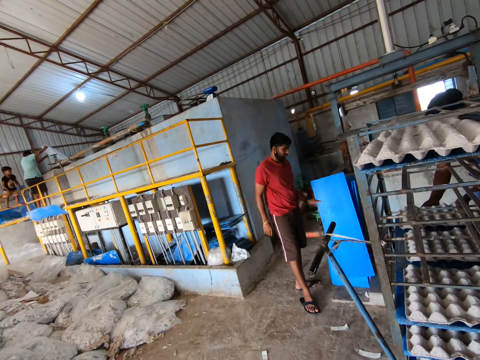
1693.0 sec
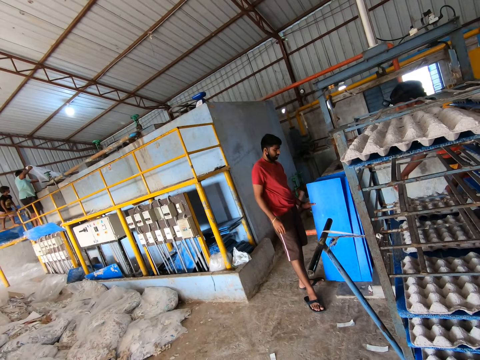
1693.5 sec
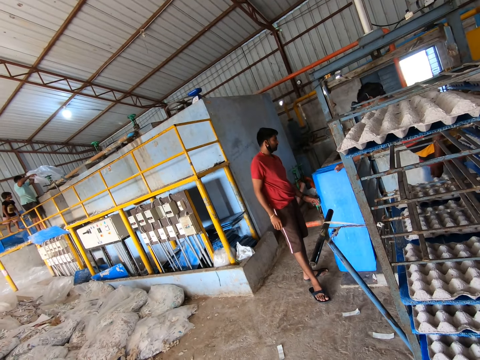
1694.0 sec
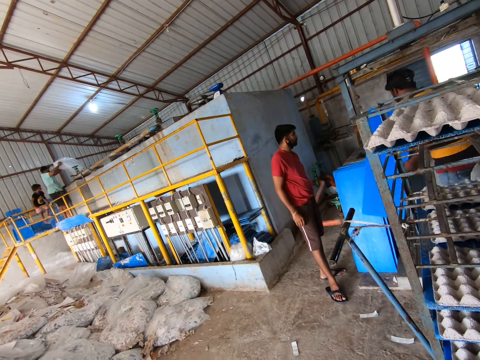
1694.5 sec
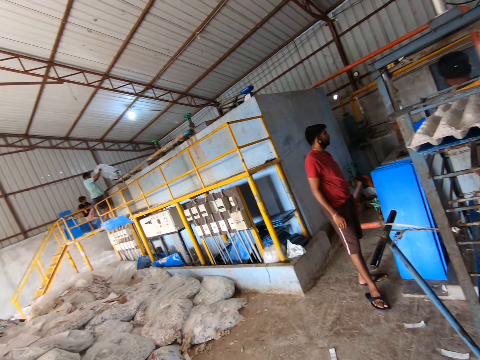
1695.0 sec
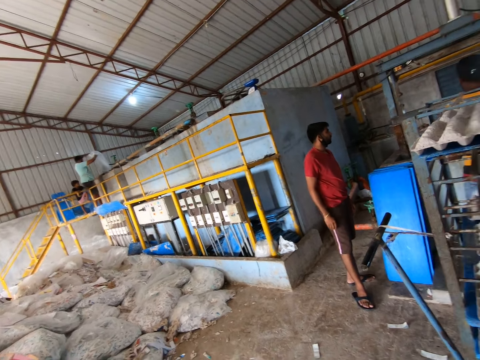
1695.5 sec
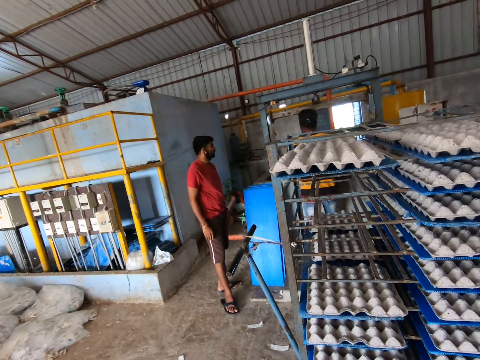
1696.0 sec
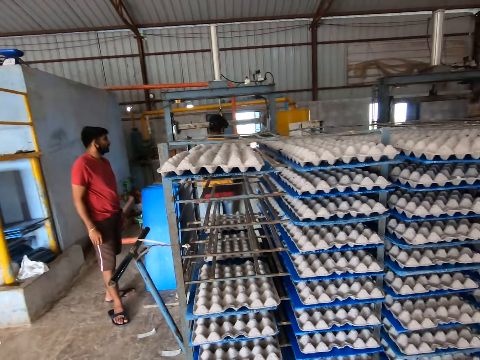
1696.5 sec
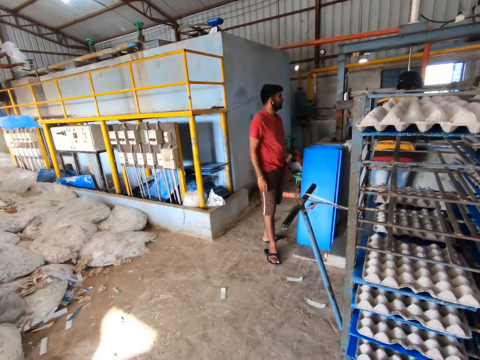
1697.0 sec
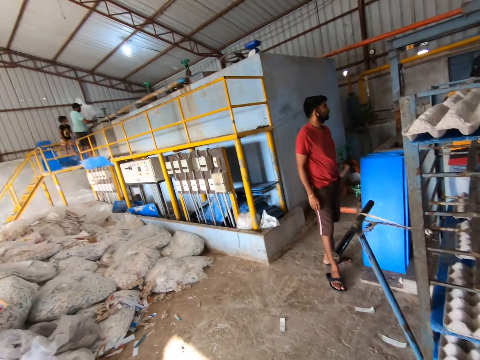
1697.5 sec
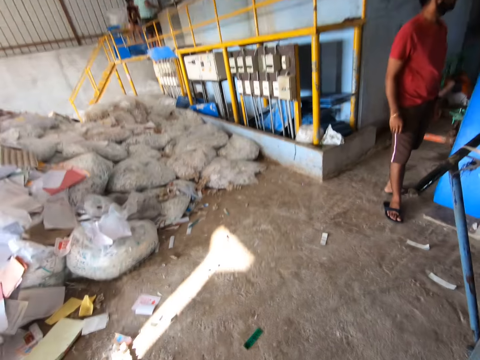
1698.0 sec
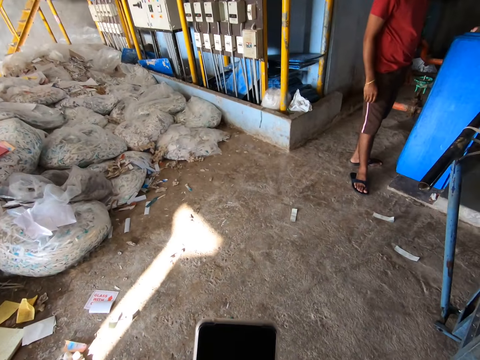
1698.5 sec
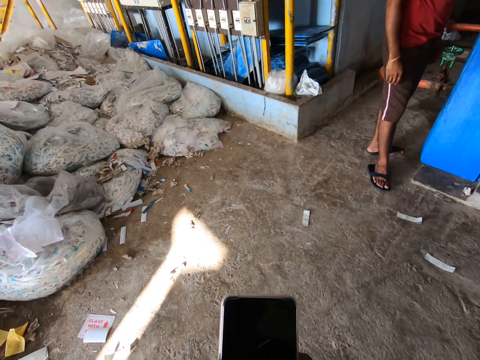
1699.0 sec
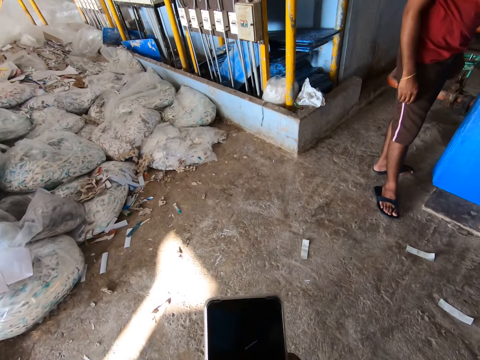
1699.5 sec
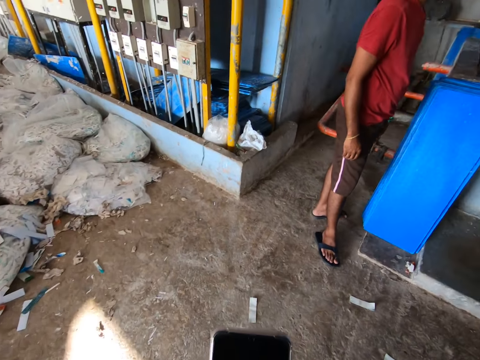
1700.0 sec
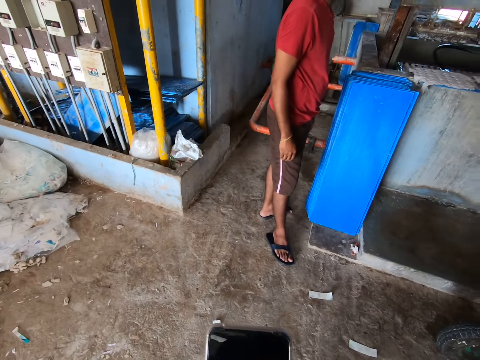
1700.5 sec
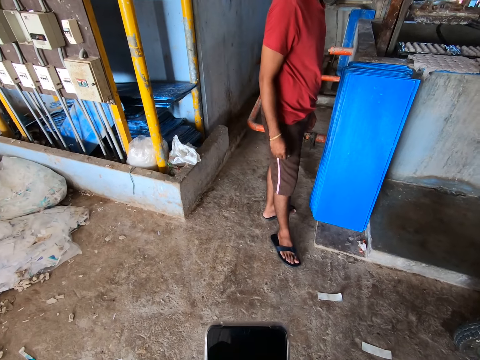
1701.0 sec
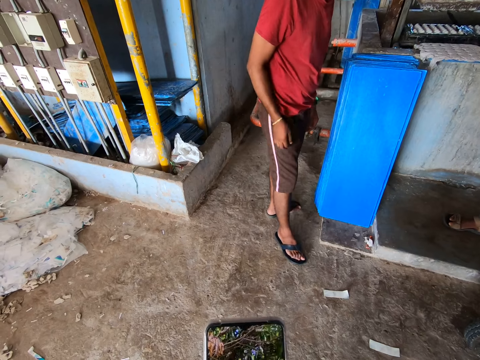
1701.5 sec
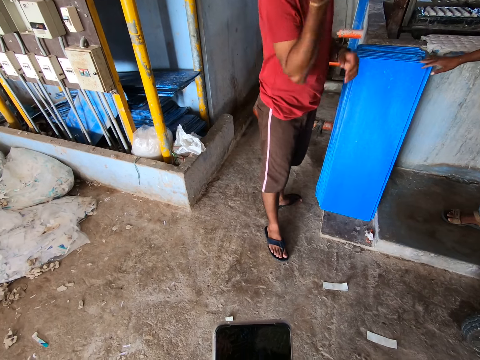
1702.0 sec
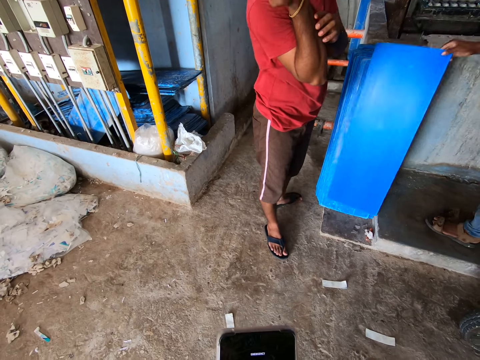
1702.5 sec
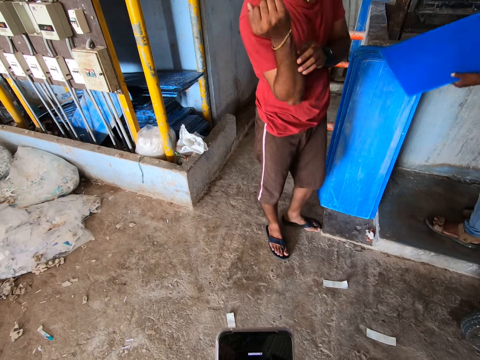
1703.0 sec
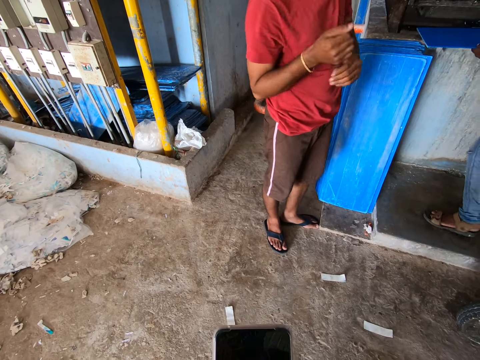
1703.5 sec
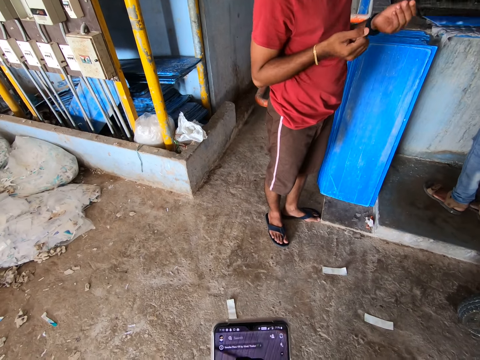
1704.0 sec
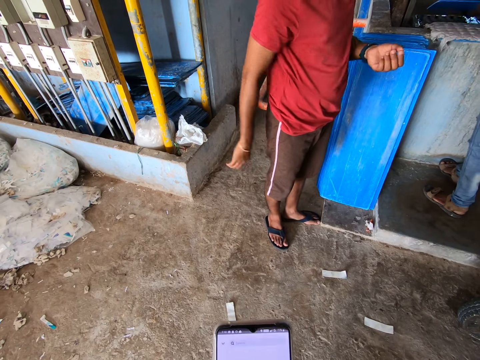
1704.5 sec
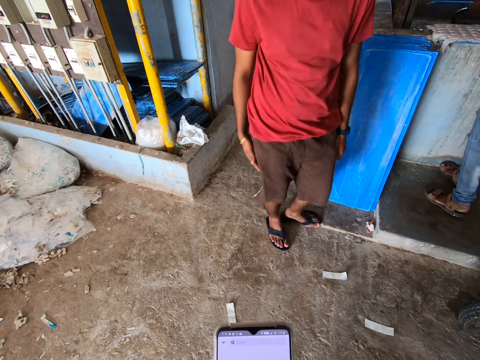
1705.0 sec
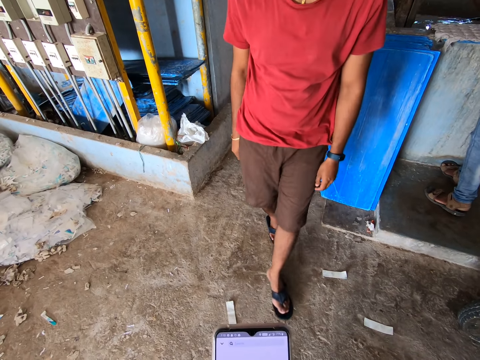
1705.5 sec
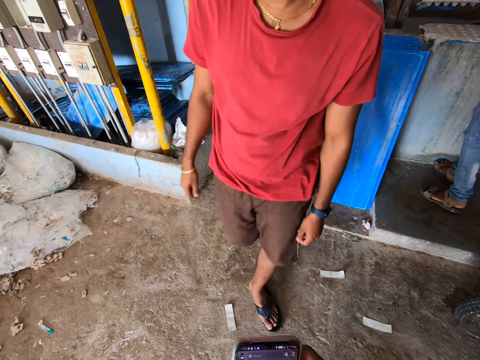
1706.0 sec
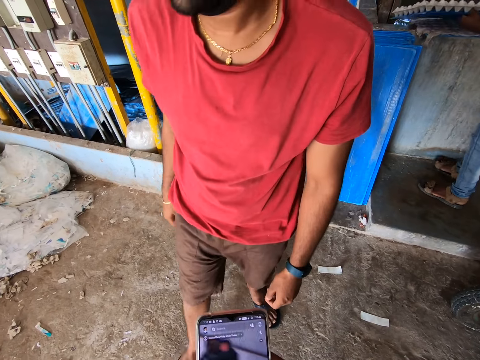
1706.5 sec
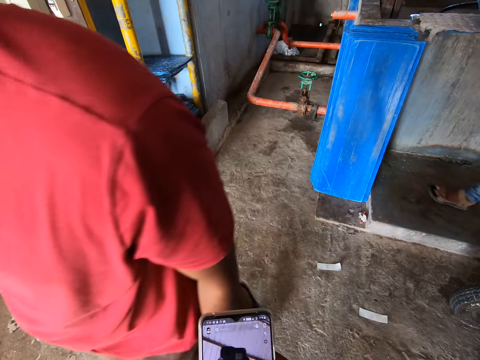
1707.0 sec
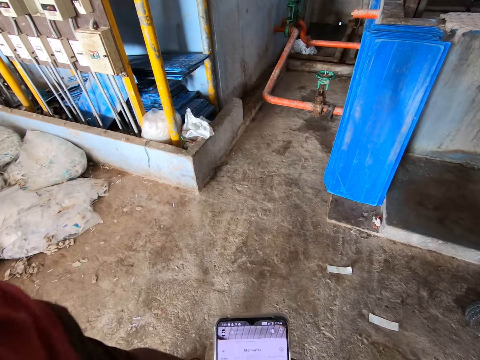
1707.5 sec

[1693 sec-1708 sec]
A man flips the nylon on the engine with both hands. Another man picks the egg tray from the floor with his right hand and raises the egg tray with both hands. The first man throws the nylon with his left hand. The camera wearer holds a phone with his right hand. The second man picks the egg tray from the floor with his right hand. A third man scratches his right elbow with his left hand. The second man raises the egg tray with both hands and places the egg tray on a slab with both hands. The camera wearer operates the phone with his right hand. The second man carries egg crates with the egg tray in both hands.

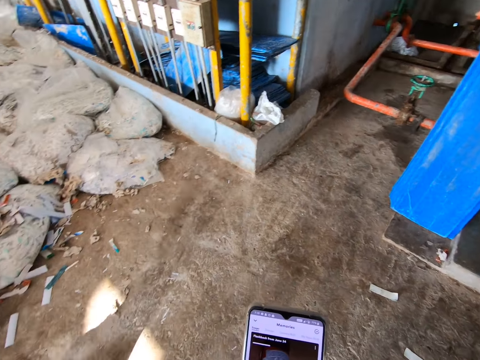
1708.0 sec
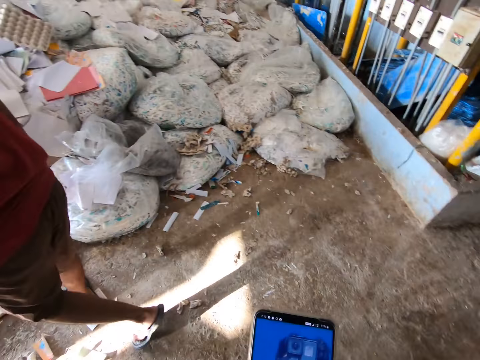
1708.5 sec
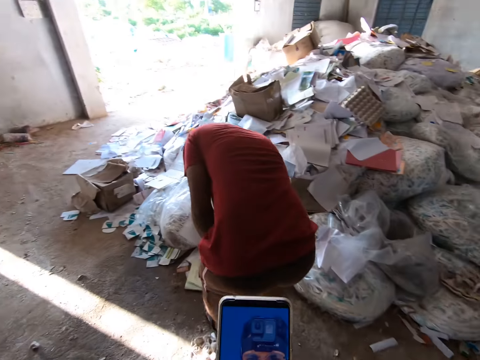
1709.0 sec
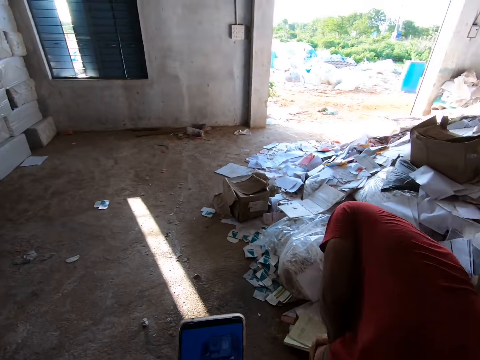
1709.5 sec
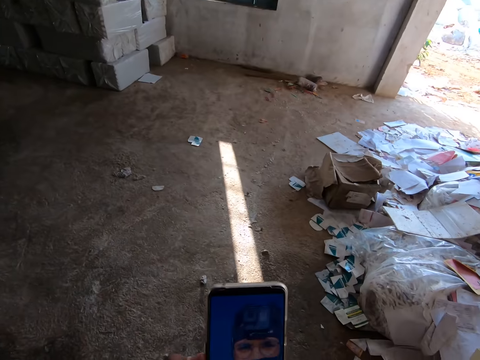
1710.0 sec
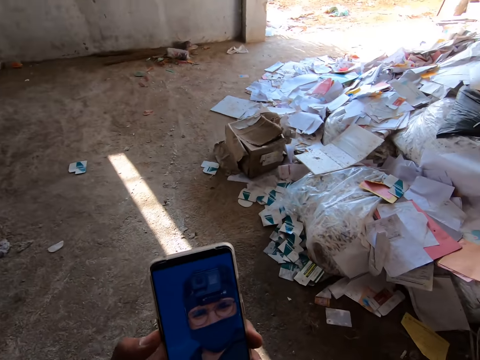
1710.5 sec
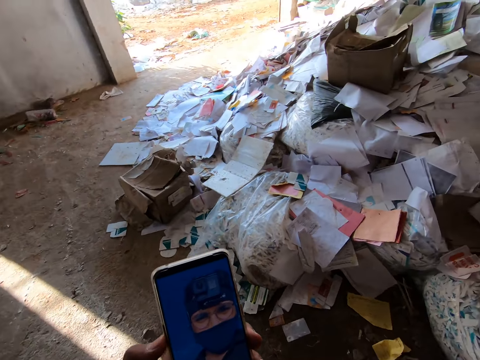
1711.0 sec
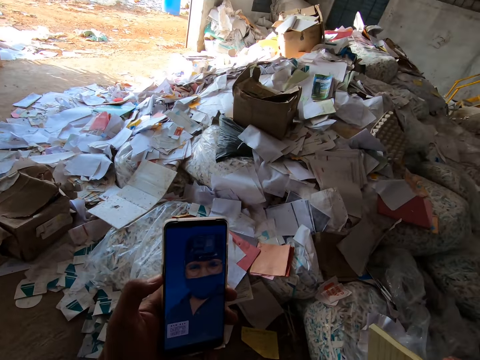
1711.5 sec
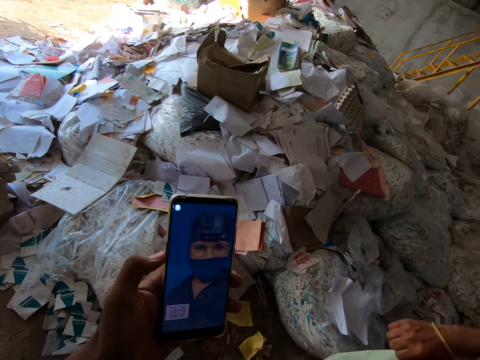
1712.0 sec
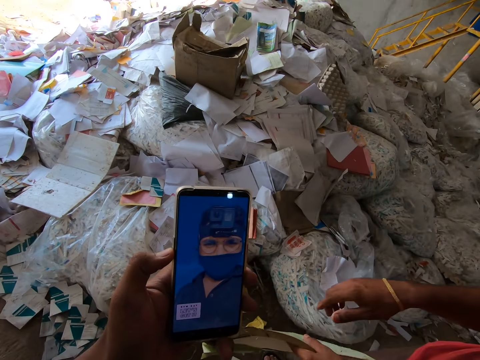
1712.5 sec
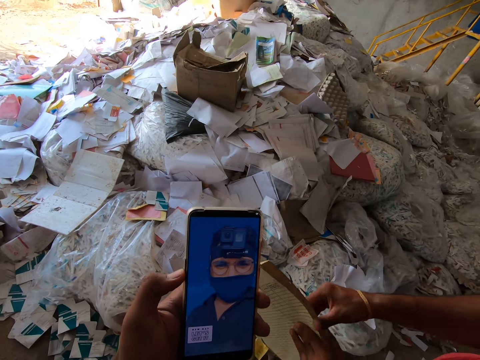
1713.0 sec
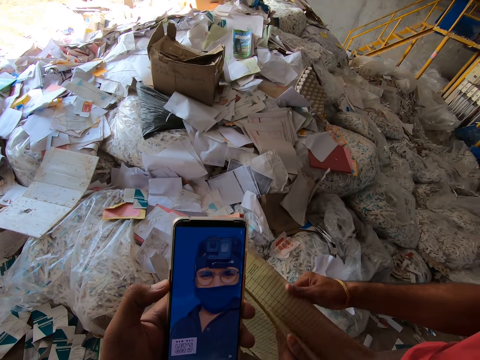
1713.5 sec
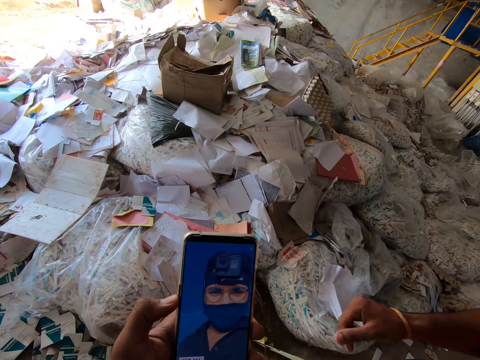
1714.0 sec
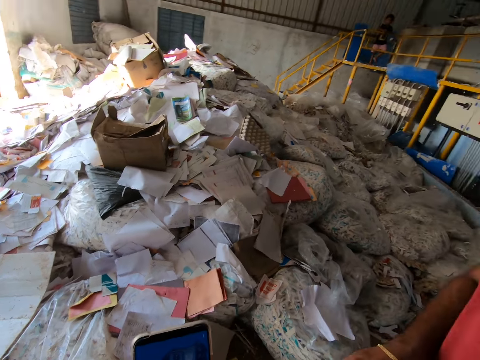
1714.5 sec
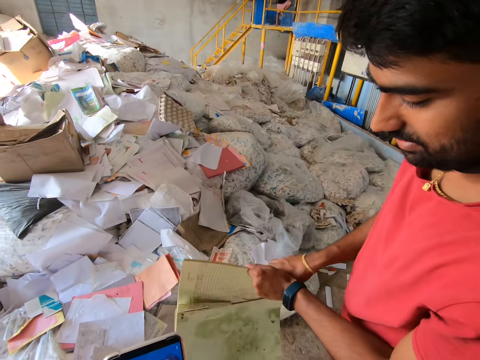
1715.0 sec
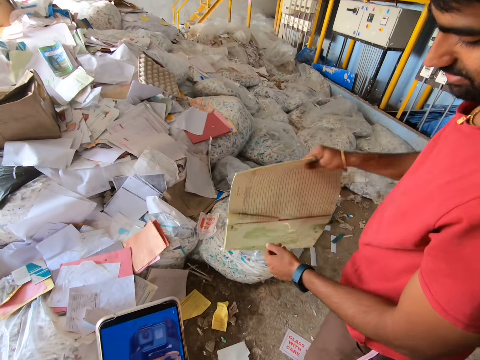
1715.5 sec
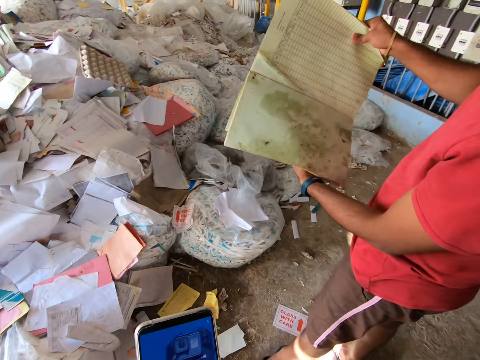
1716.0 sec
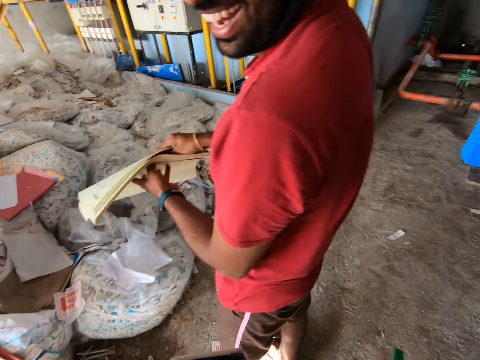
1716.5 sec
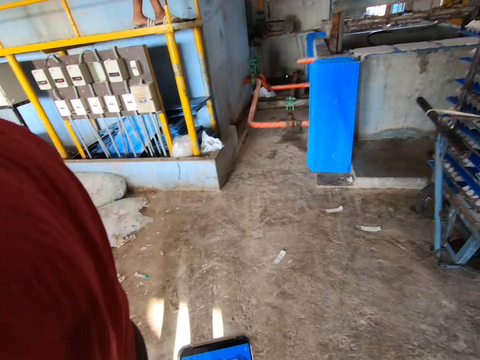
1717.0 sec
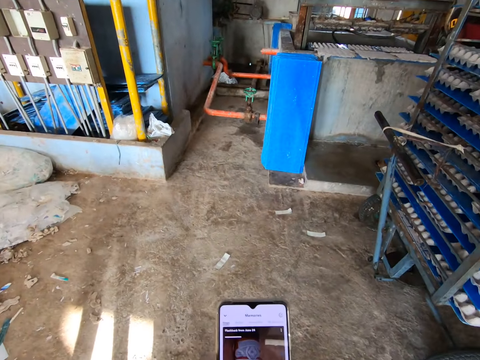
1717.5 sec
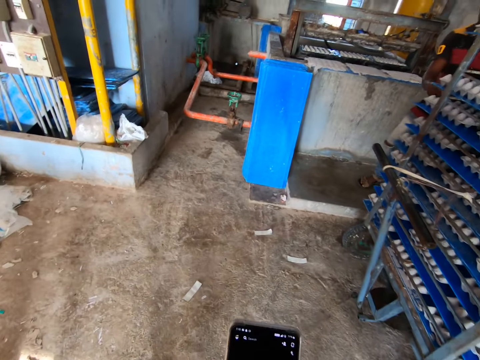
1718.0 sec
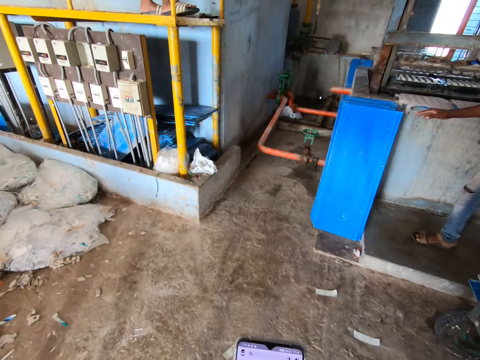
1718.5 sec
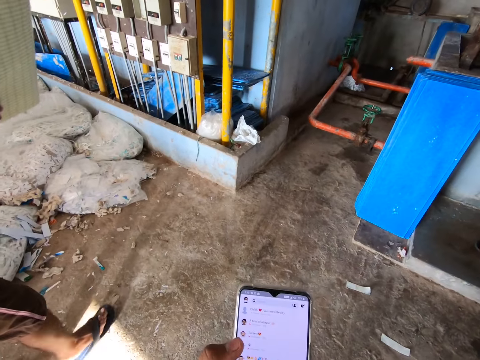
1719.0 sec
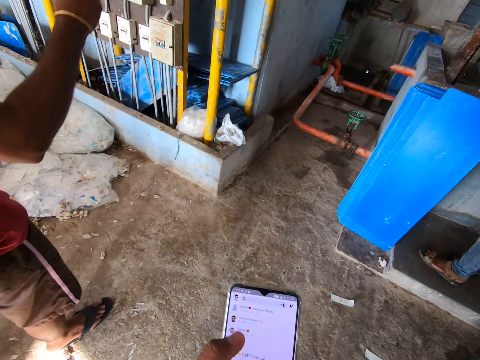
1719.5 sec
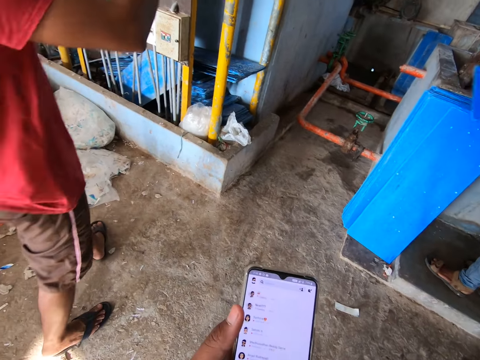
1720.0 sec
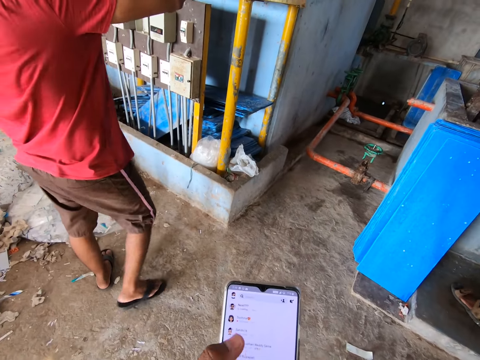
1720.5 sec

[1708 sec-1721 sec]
A man picks a journal from the floor with his right hand. The camera wearer converses with the man. He operates the phone with his left hand. The man holds the journal with both hands, opens the journal with both hands, passes the journal to his right hand and closes the journal with both hands. Another man picks the egg tray from the floor with his right hand. The first man raises the journal with his right hand.
